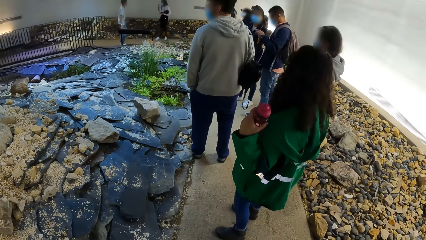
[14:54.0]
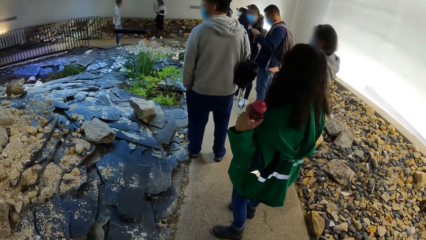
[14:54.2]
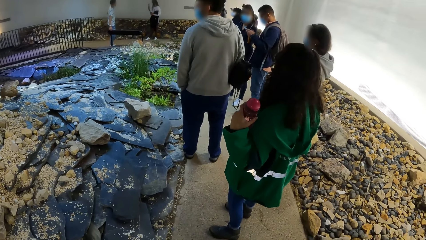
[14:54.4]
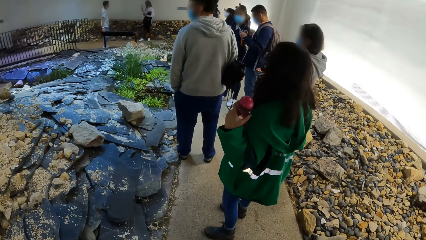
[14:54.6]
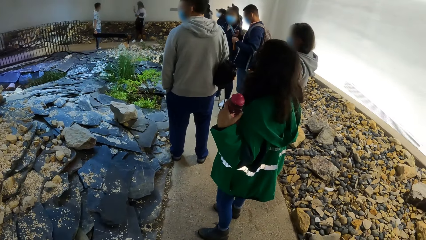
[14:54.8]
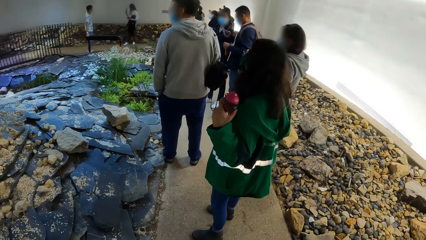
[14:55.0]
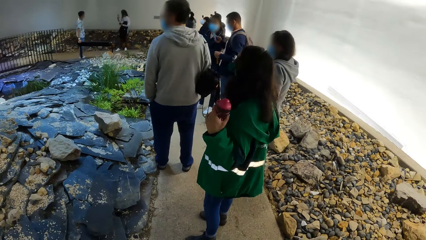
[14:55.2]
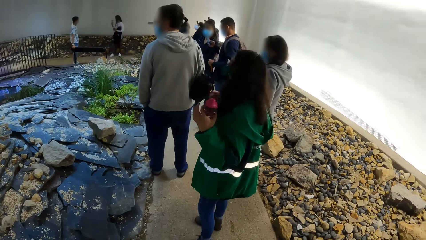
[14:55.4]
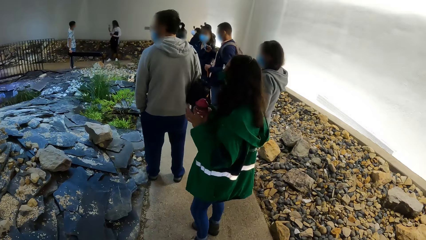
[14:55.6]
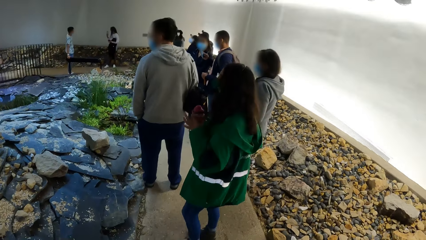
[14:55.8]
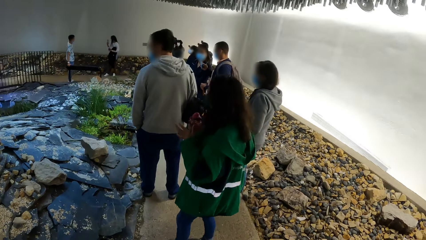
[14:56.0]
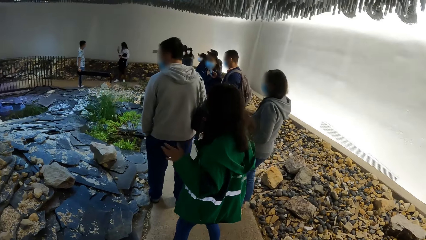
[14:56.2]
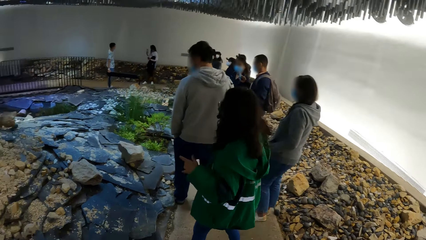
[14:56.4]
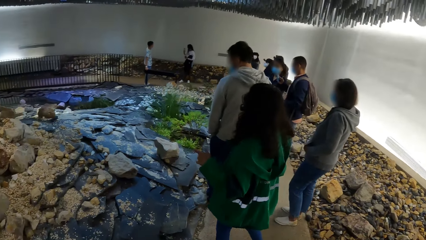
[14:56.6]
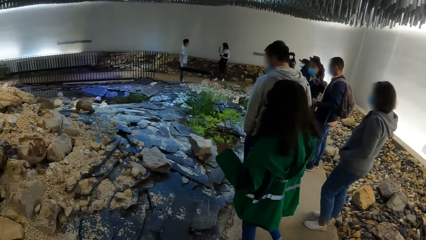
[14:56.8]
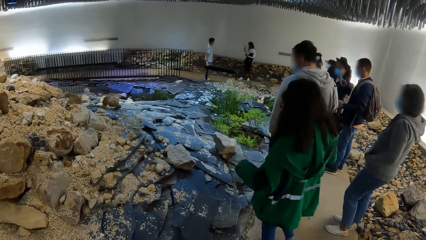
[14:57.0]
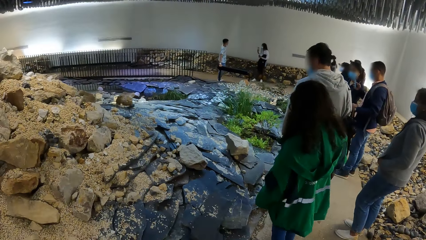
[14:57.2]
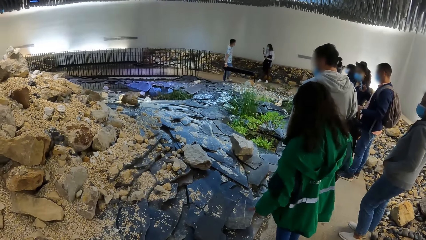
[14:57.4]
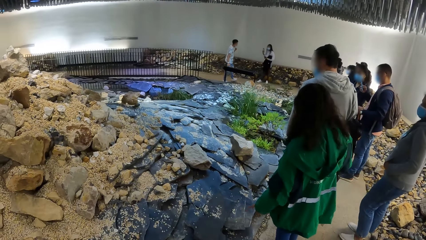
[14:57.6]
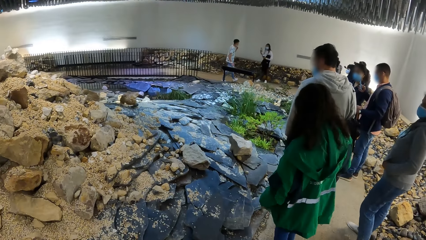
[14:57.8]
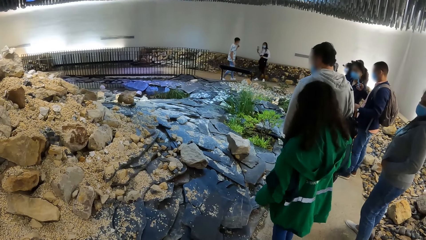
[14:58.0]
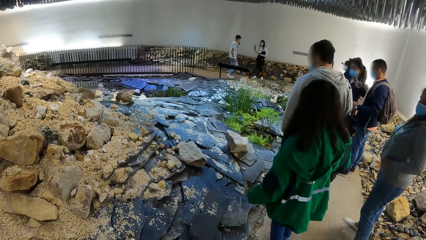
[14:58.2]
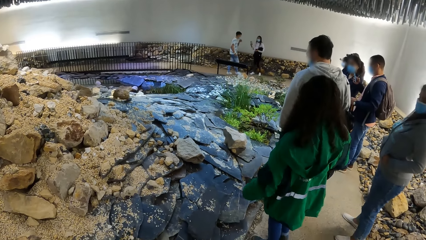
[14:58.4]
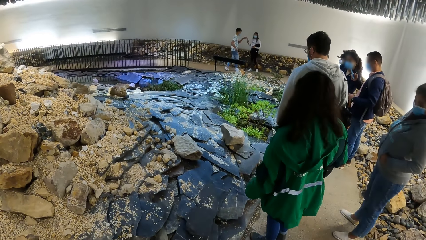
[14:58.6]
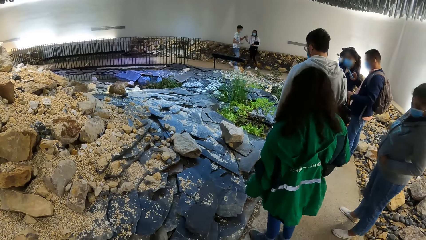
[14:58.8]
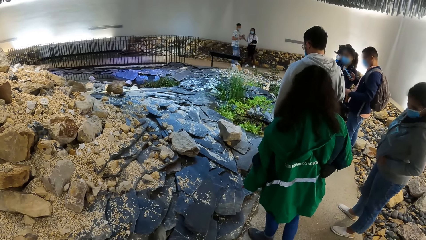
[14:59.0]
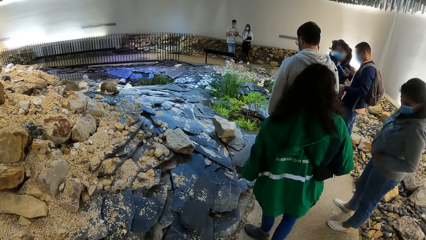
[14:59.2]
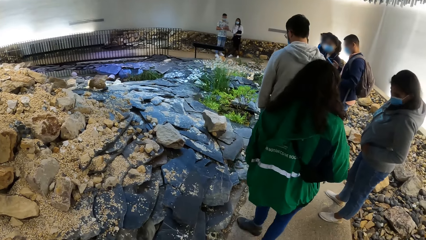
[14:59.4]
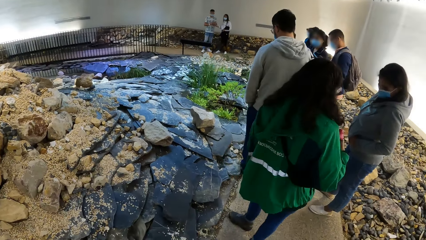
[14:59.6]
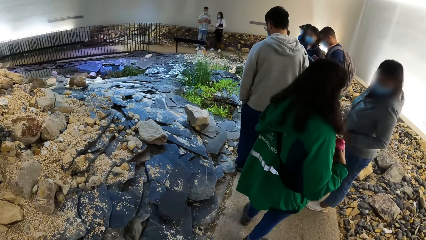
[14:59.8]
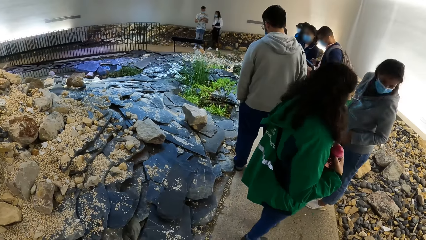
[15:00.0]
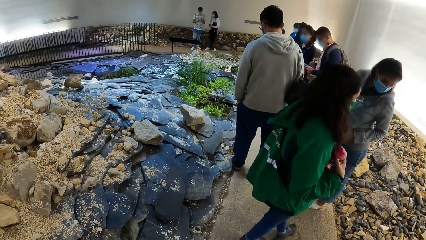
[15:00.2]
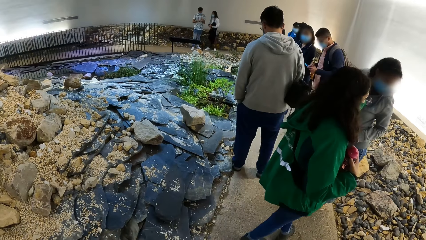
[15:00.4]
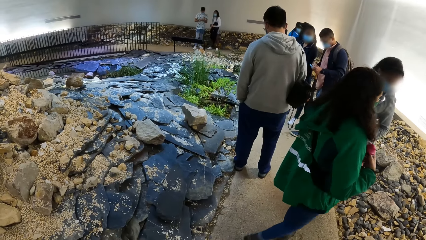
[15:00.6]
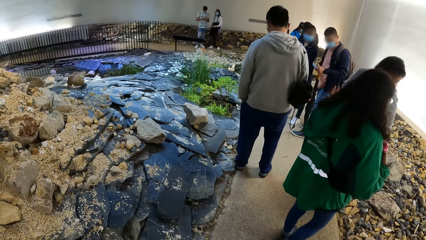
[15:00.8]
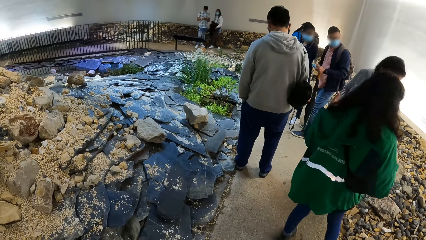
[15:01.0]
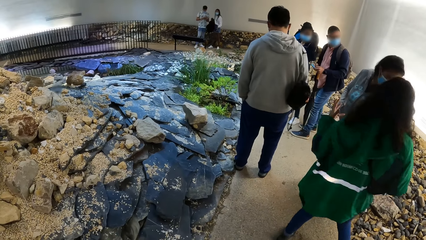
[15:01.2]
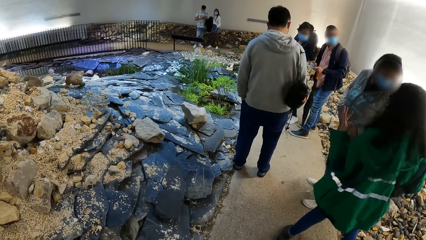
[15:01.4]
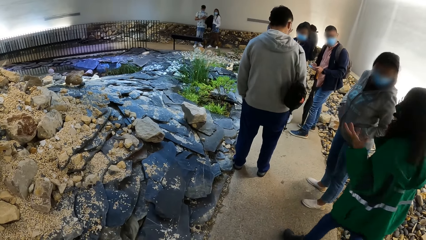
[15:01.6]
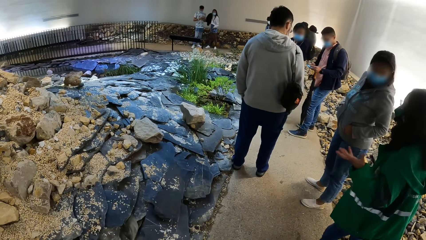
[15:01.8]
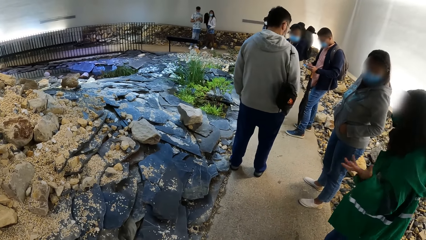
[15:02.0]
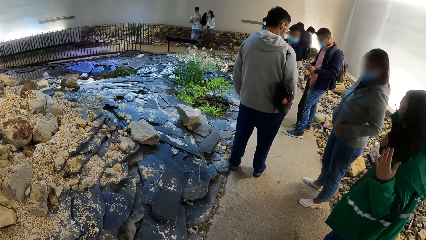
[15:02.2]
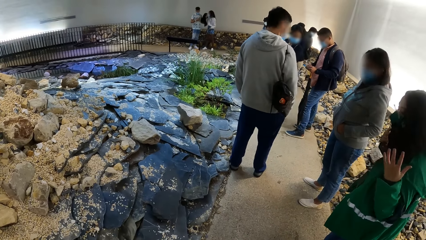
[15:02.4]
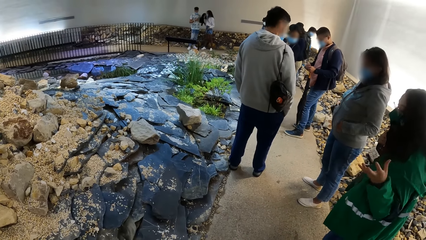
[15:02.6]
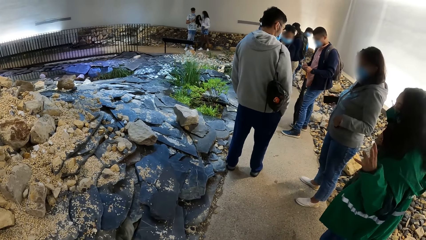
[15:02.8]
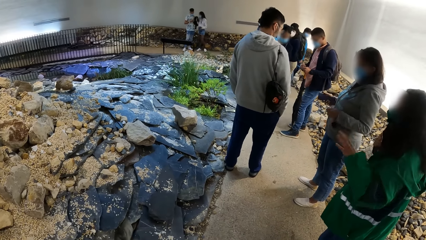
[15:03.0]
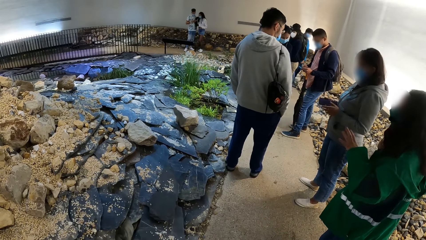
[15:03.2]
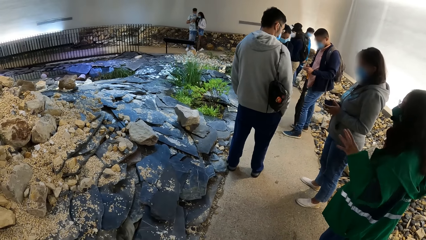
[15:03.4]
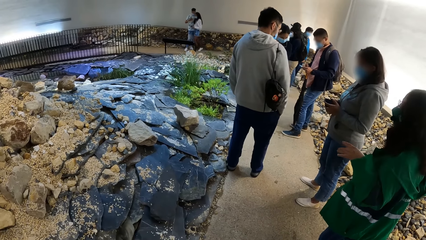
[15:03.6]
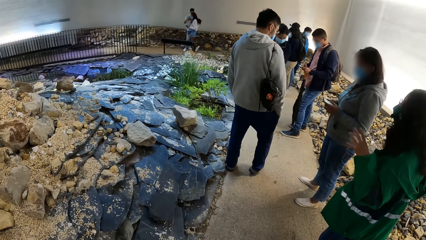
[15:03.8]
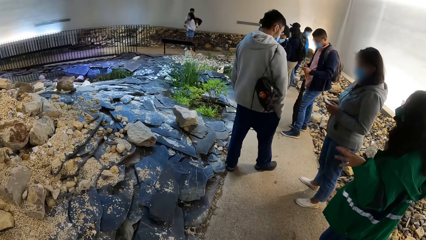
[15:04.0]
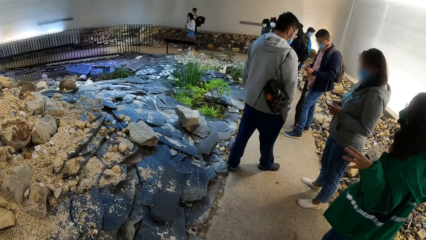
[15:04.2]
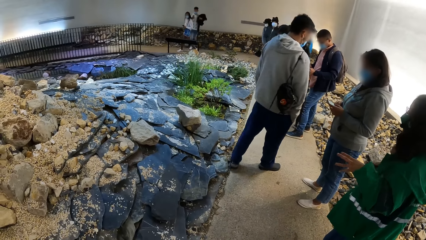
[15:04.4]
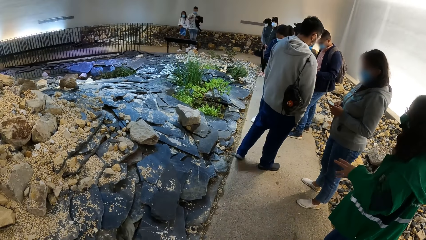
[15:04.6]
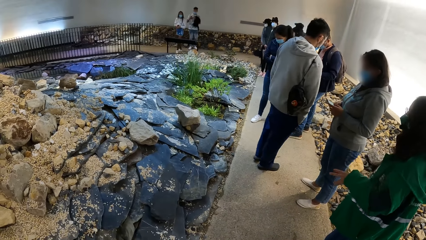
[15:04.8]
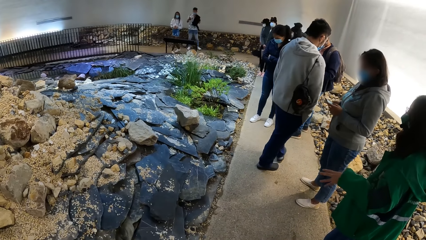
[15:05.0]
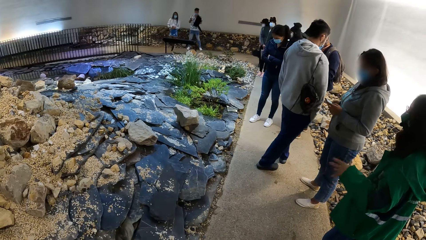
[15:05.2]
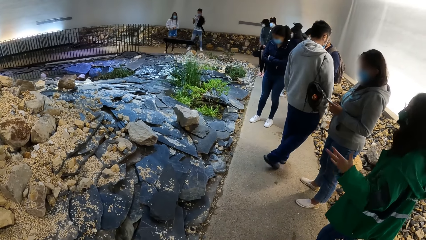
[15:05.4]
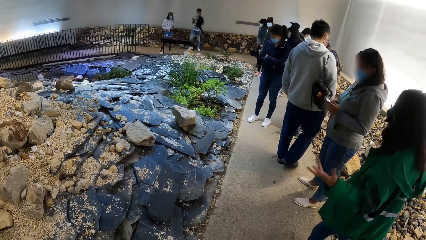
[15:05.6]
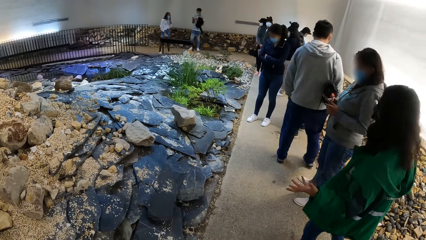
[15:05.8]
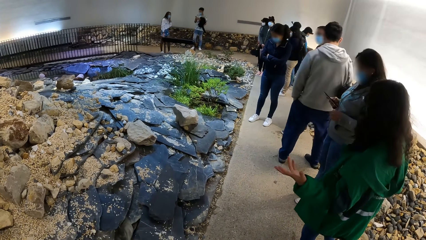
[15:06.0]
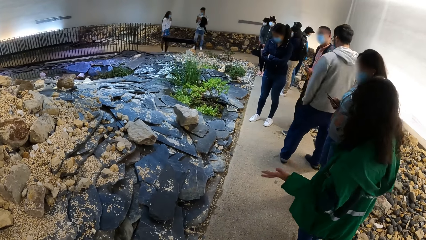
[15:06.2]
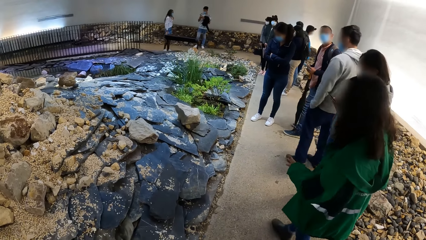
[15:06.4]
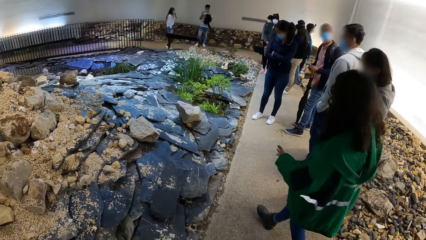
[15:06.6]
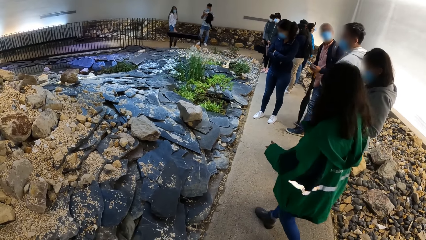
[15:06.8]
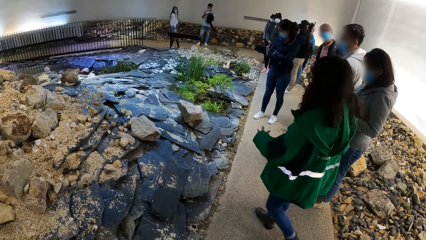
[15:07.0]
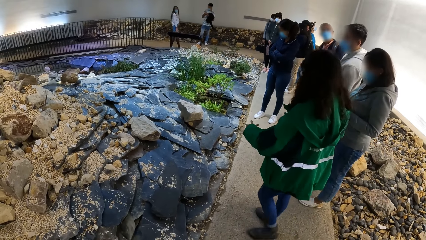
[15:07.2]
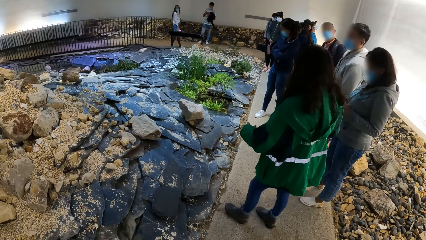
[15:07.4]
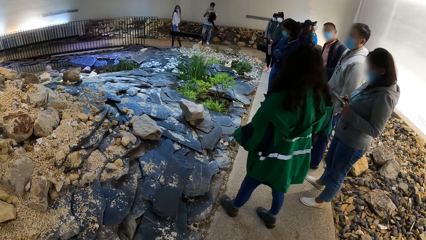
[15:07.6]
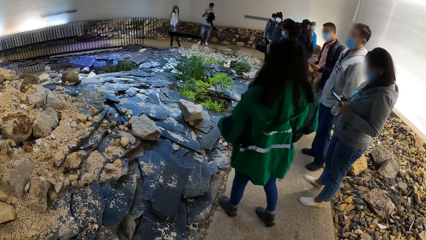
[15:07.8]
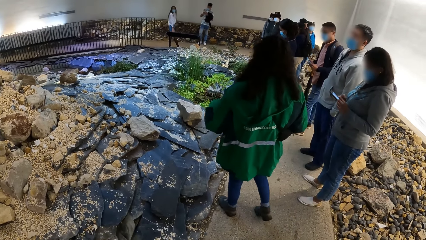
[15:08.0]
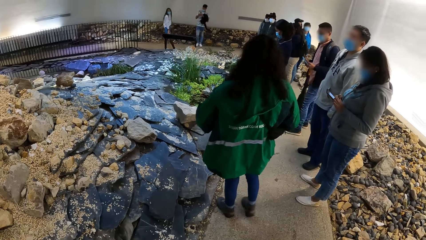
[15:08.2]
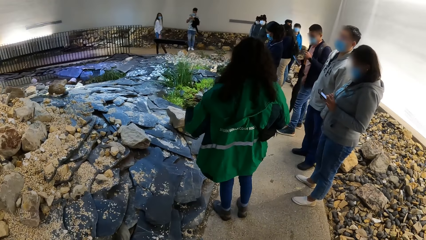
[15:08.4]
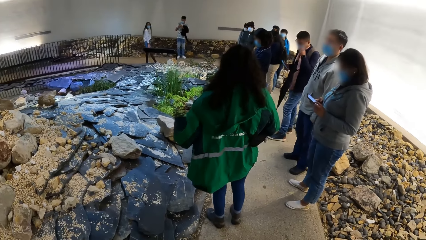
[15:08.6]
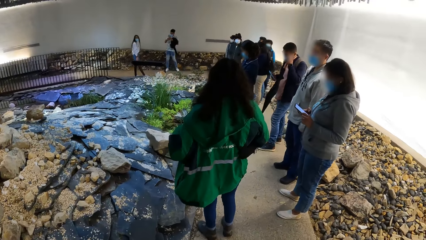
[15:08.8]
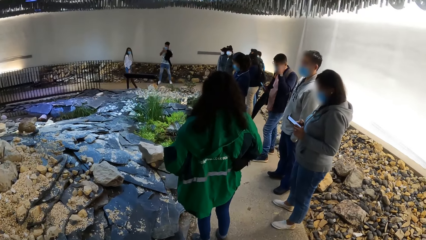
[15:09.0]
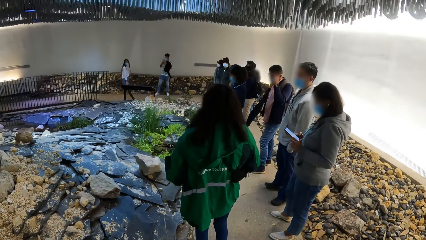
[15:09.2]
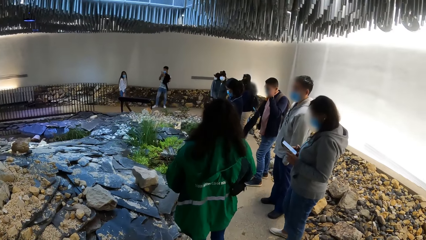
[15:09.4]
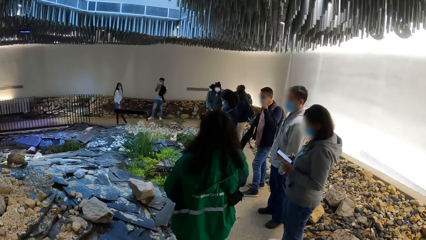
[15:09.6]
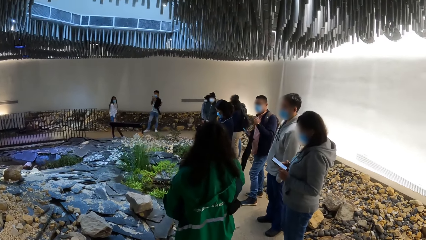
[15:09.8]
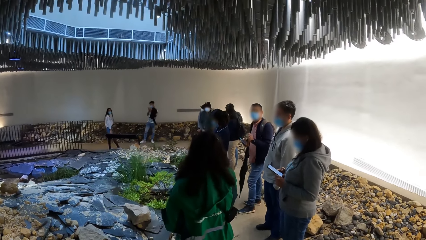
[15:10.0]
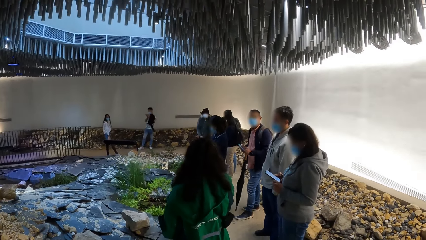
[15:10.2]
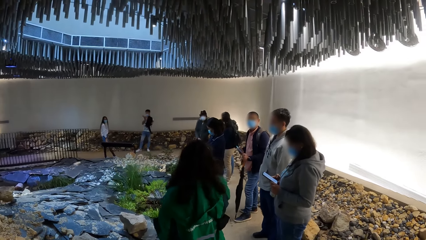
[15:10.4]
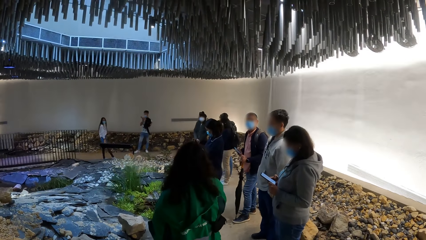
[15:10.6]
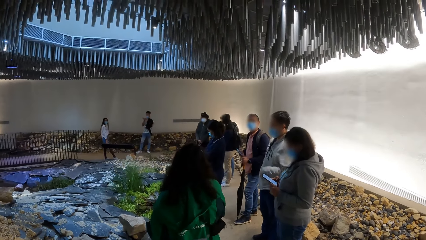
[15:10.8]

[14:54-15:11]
A woman operates the mobile phone in her right hand. Another woman passes a water bottle in her left hand to her right hand. A man collects the mobile phone from the first woman with his left hand. Another man operates a mobile phone with his hands. Another woman brings out a mobile phone from the pocket of a jacket with her right hand. She operates the mobile phone with her hands.
